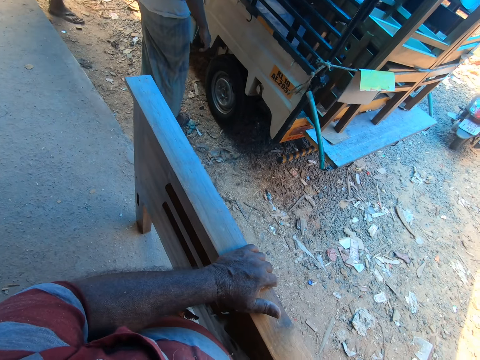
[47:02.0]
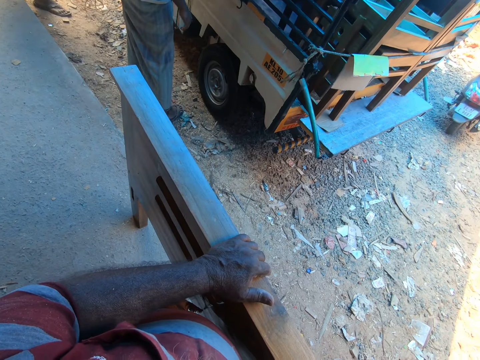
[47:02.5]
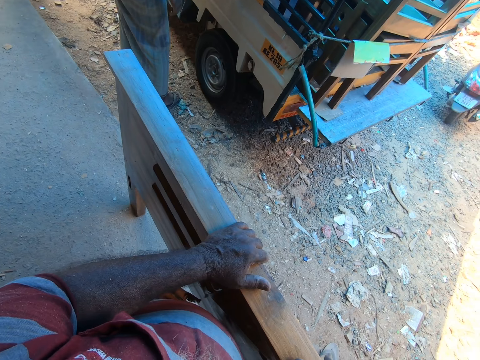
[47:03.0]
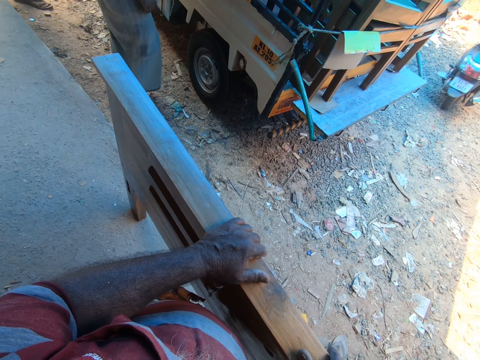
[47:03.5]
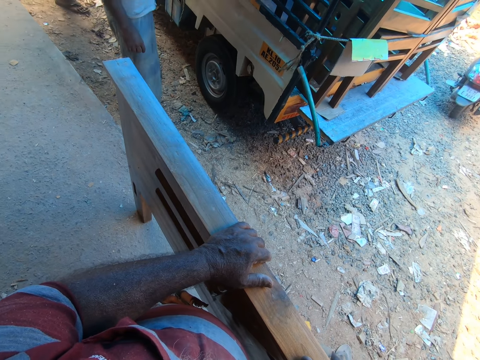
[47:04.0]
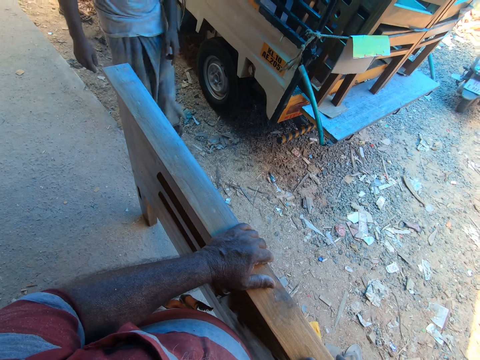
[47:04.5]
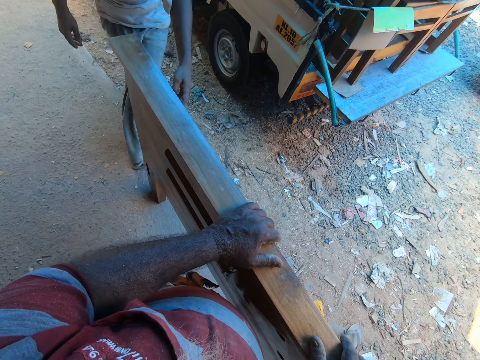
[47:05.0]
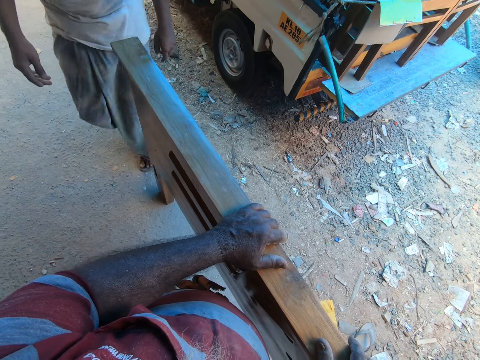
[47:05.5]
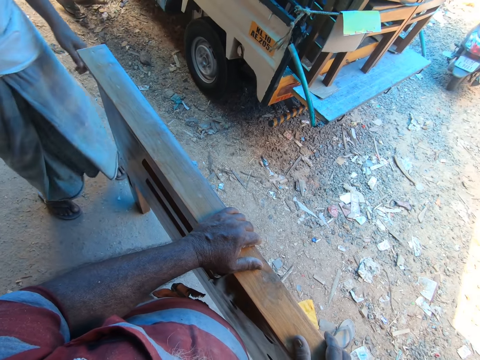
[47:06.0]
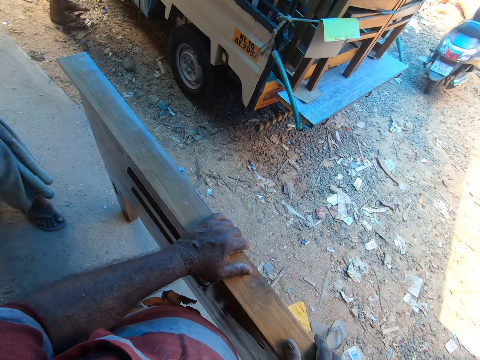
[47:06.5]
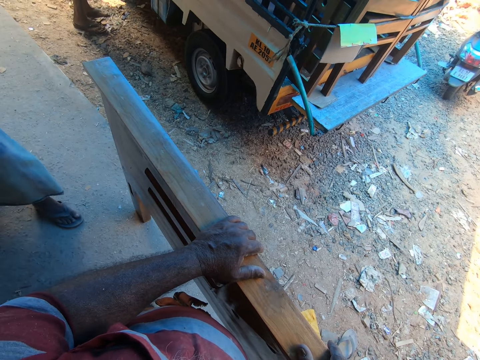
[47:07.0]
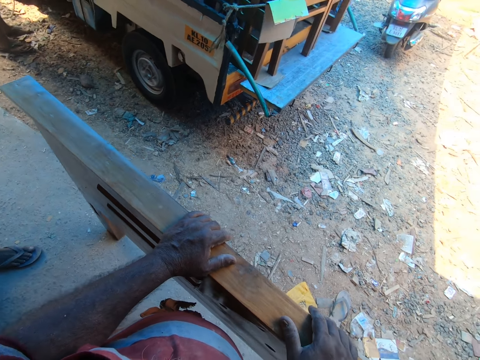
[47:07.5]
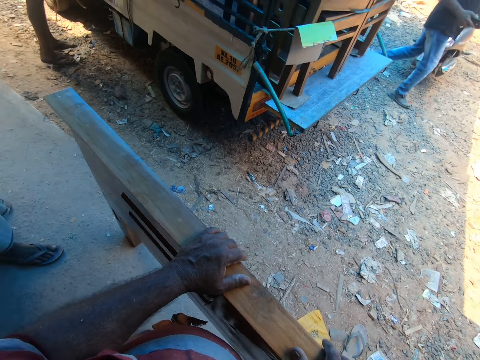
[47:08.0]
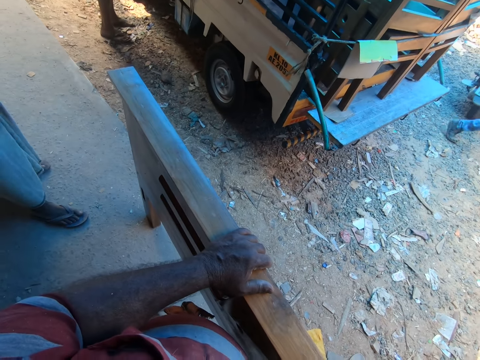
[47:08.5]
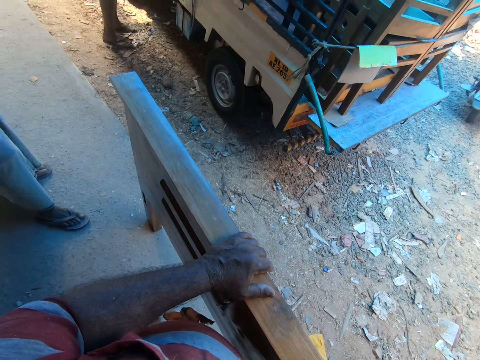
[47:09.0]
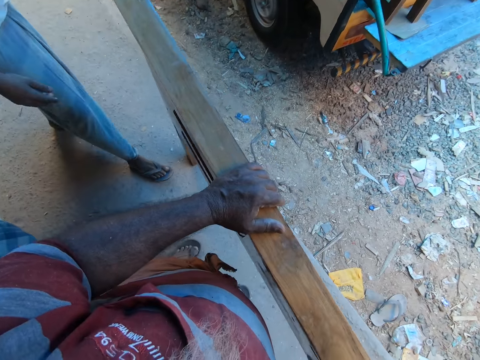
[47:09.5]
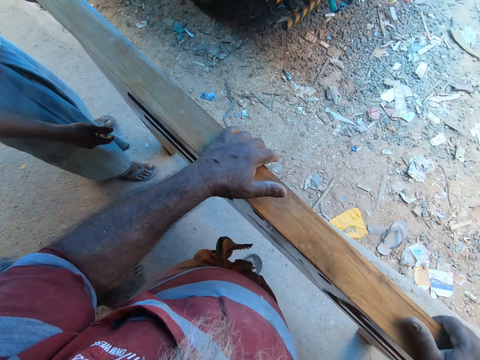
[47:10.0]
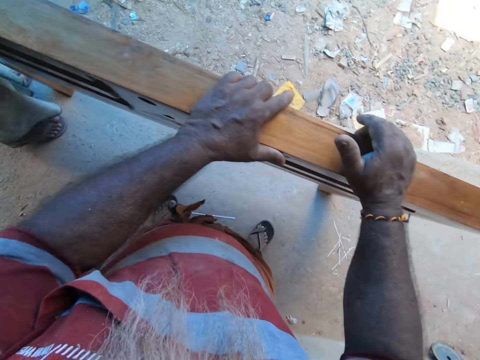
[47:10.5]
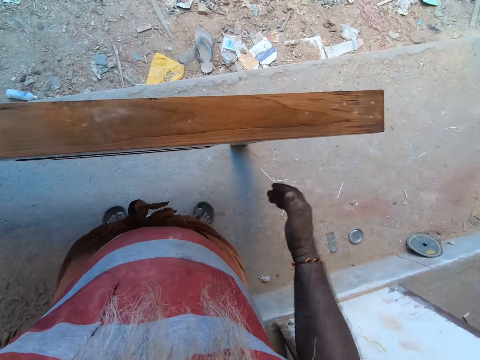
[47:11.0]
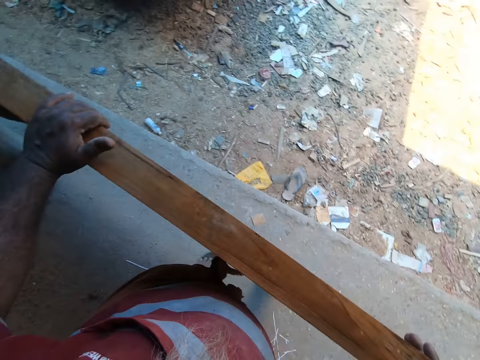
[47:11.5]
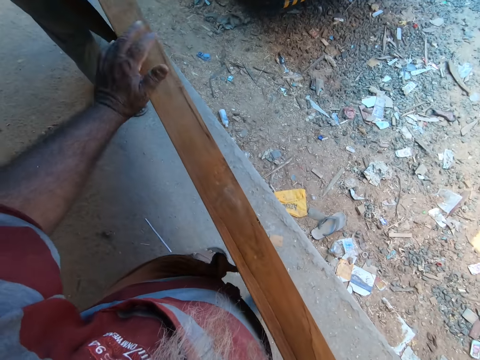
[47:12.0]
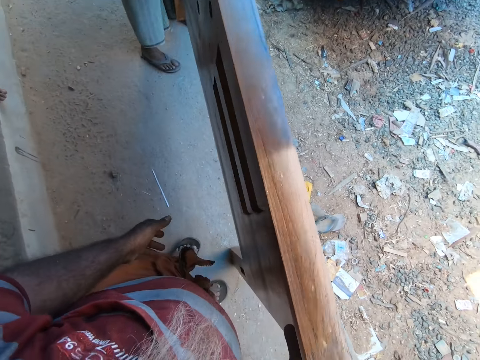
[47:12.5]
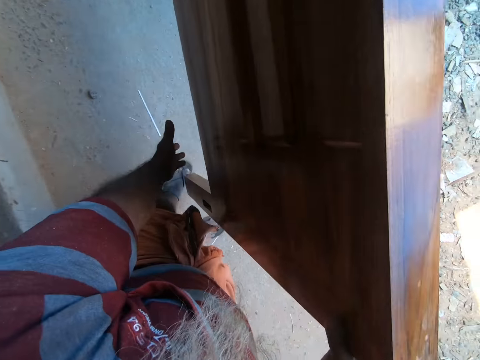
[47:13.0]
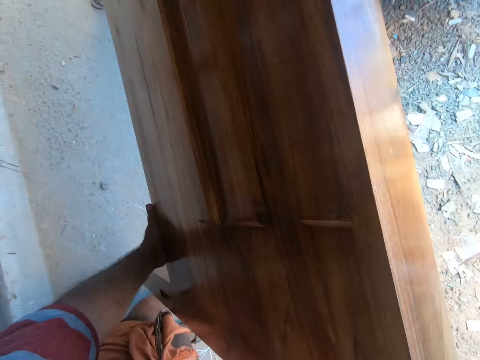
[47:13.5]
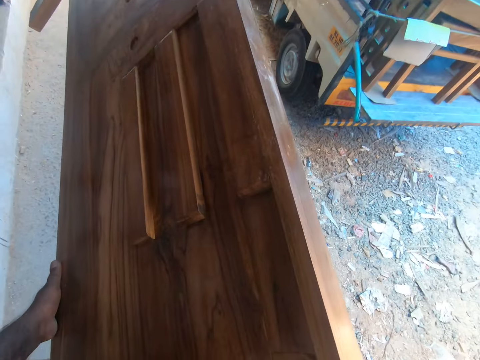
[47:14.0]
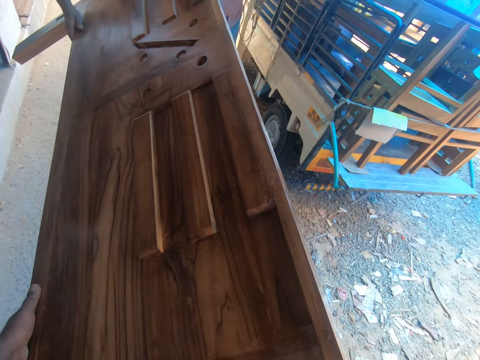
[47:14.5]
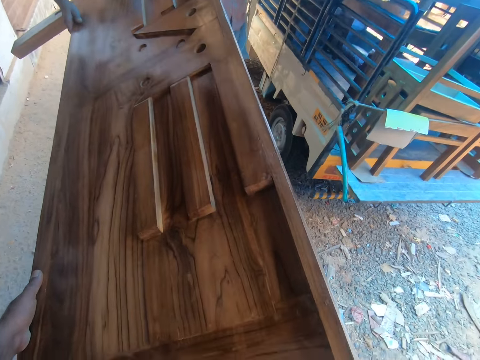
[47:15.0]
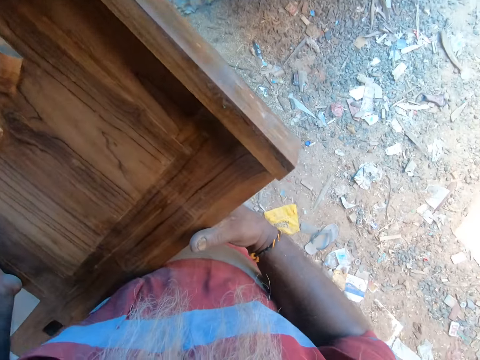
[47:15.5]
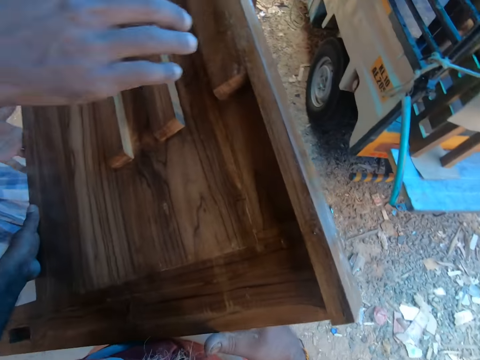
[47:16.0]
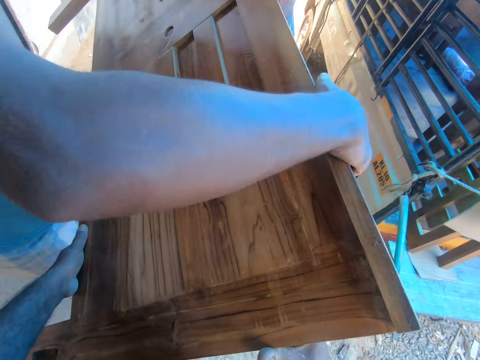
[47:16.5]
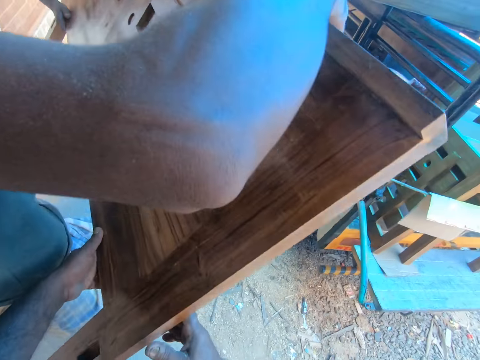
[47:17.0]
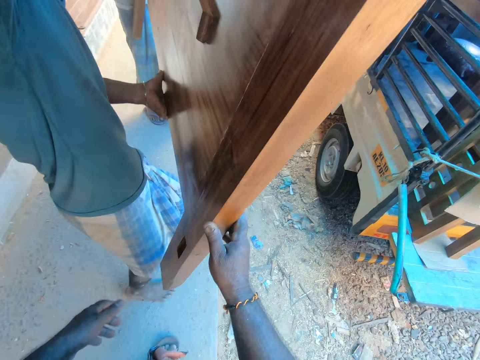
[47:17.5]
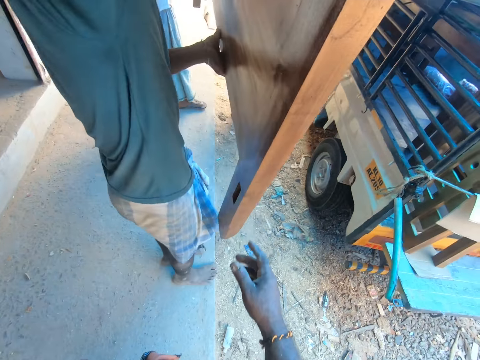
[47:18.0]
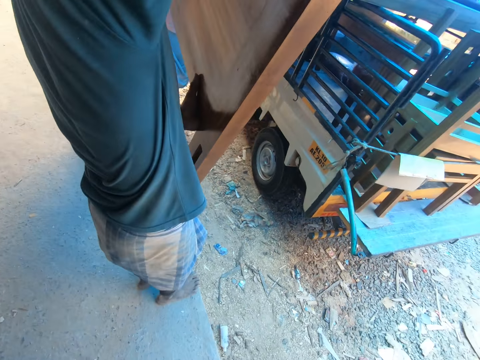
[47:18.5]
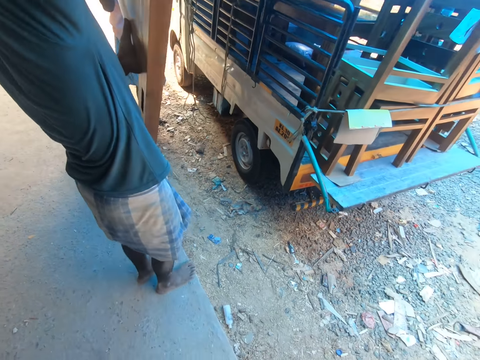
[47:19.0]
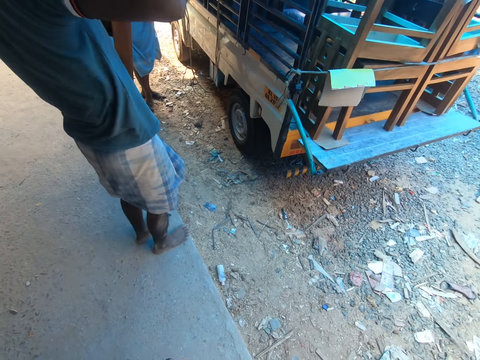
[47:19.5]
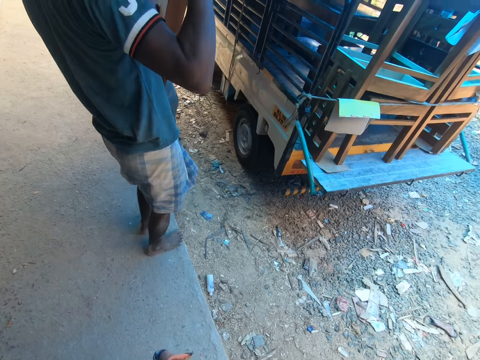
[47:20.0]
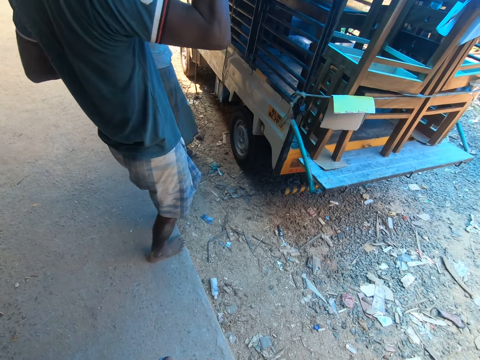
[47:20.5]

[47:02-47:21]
The camera wearer interacts with a man. The camera wearer and another man lift a headboard from the ground with their hands. They carry the furniture with the first man. A third man collects the door from the camera wearer's hand. The second man and the third man carry the headboard with their hands.

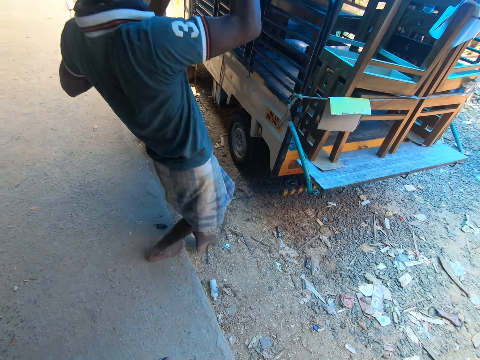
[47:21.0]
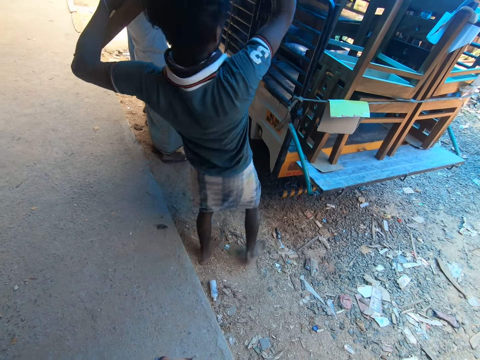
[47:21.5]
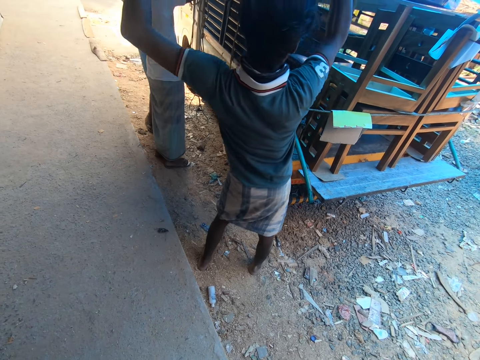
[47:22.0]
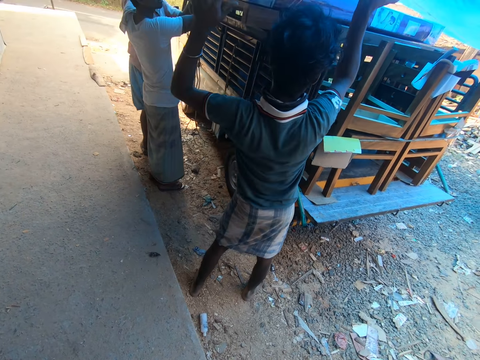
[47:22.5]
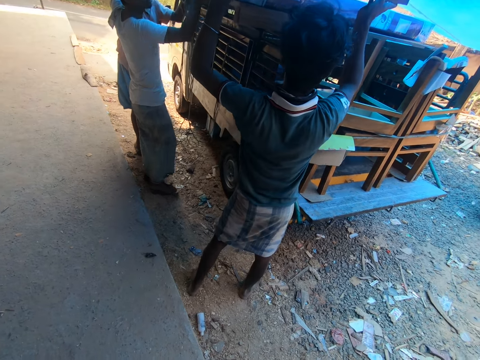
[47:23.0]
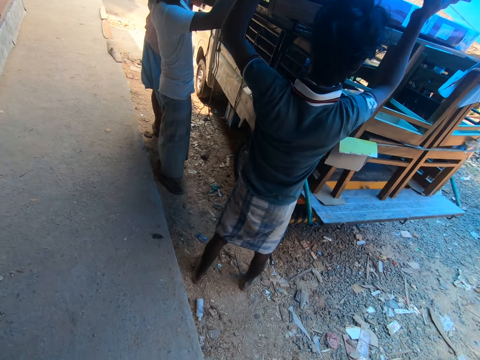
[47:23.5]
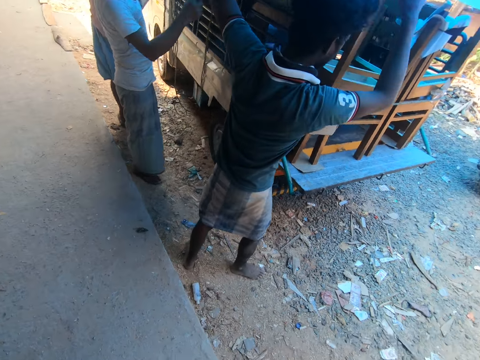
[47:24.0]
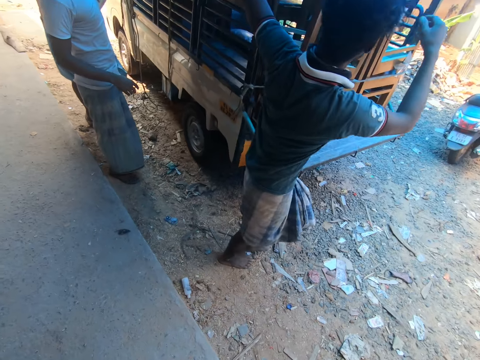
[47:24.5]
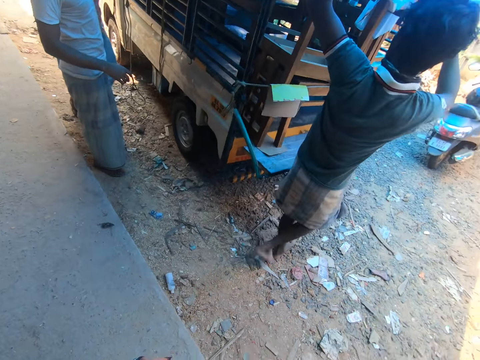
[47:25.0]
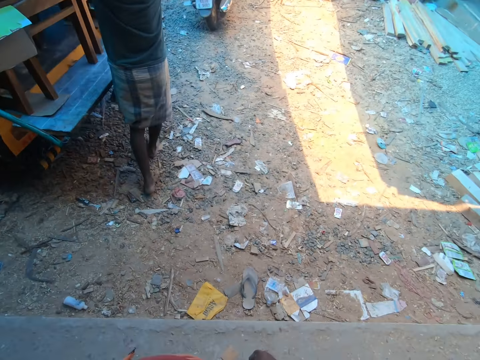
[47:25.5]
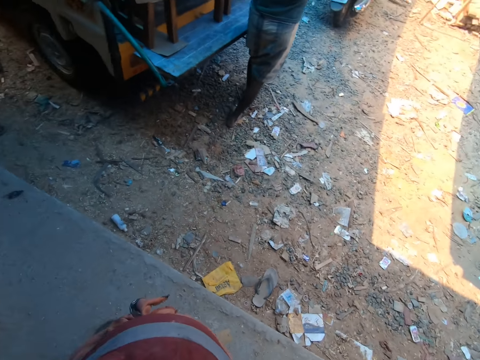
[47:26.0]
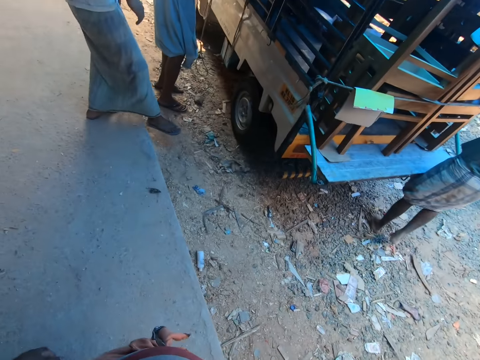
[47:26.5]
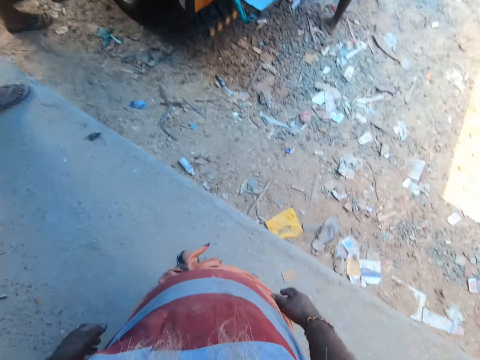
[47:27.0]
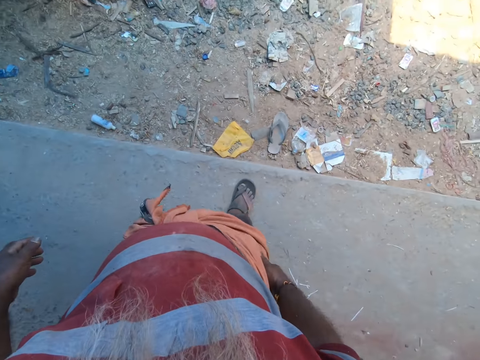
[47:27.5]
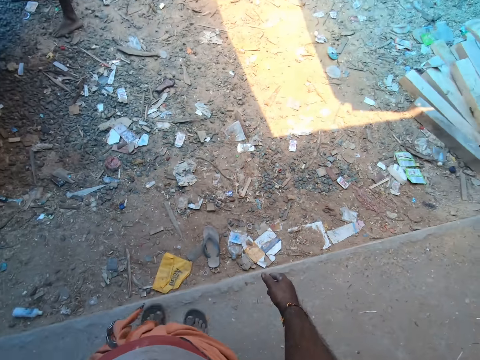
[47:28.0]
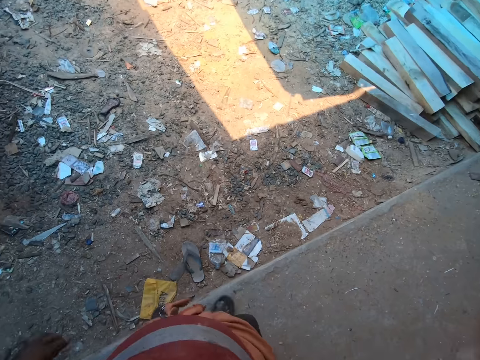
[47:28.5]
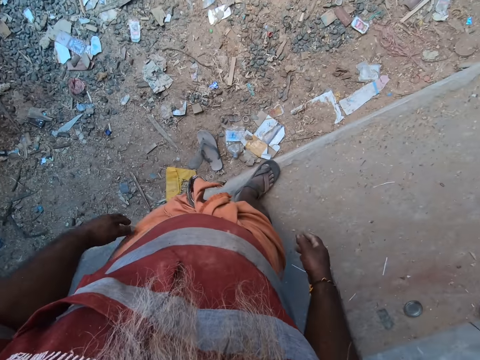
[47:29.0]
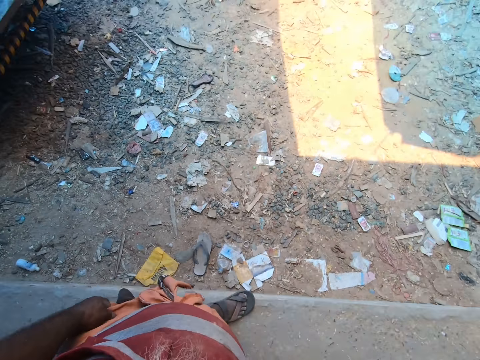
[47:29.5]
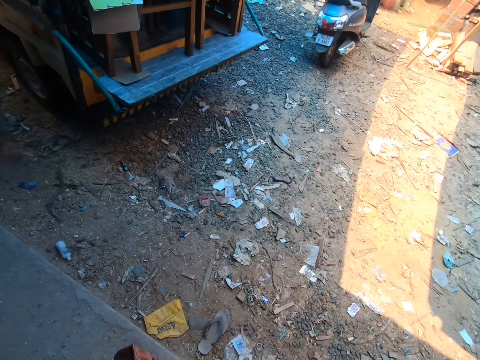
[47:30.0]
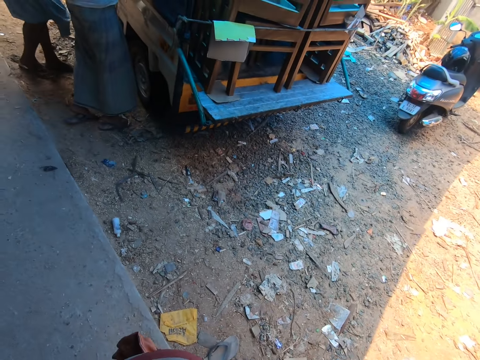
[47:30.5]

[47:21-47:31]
A man and another man place the headboard in their hands in the truck.
